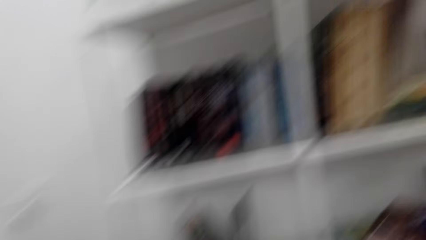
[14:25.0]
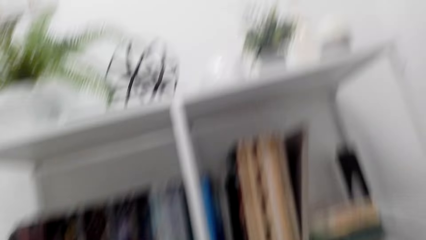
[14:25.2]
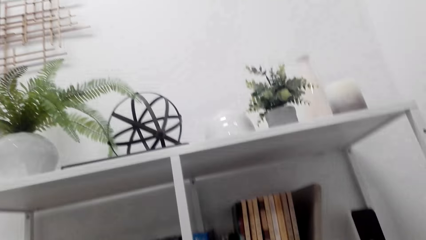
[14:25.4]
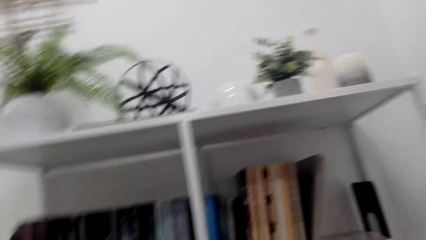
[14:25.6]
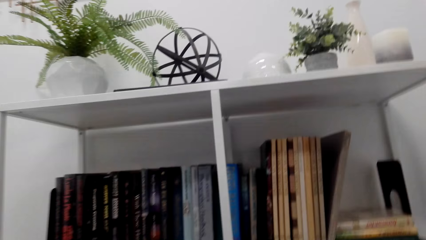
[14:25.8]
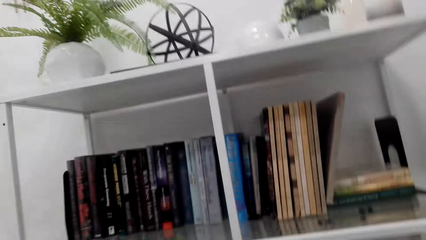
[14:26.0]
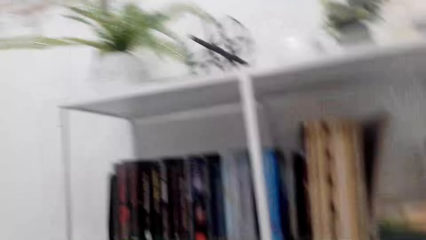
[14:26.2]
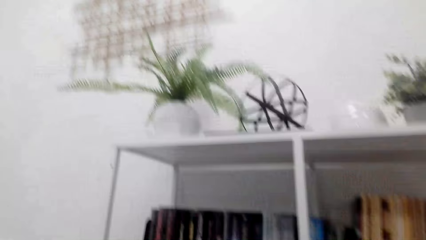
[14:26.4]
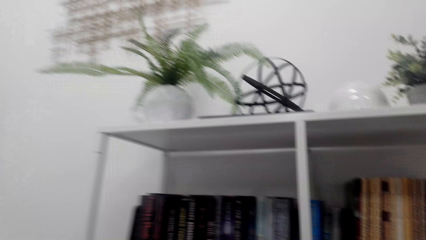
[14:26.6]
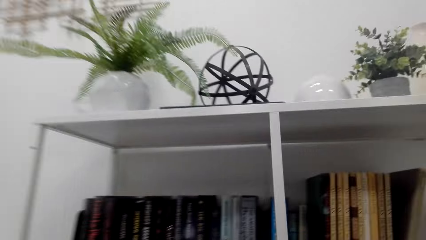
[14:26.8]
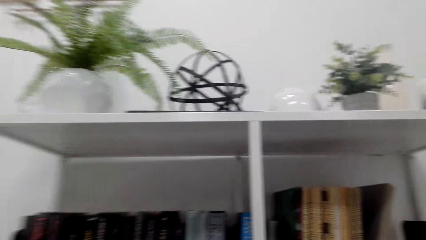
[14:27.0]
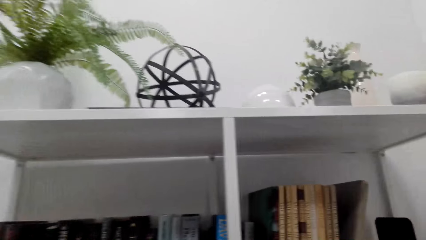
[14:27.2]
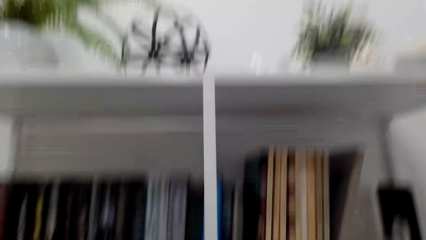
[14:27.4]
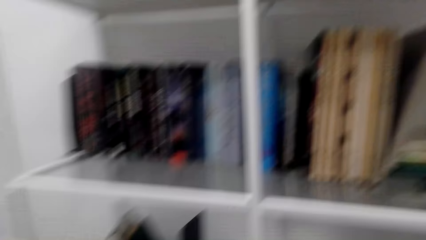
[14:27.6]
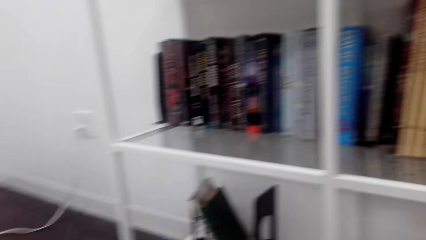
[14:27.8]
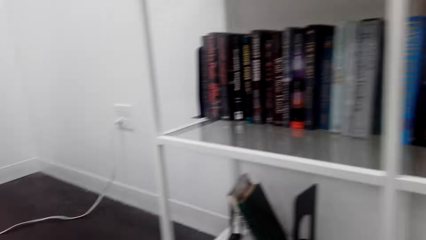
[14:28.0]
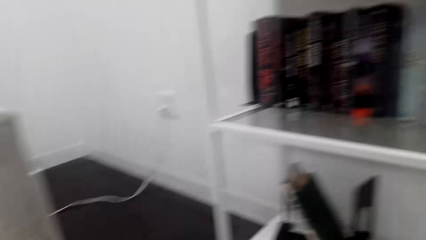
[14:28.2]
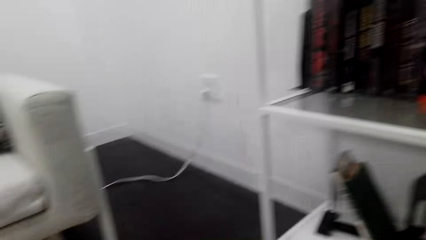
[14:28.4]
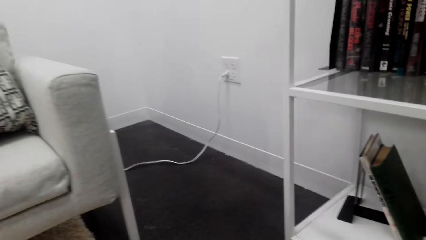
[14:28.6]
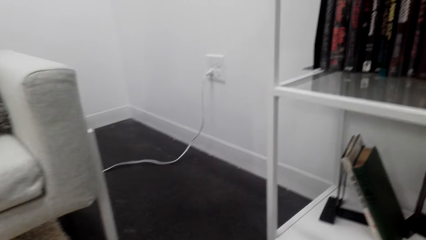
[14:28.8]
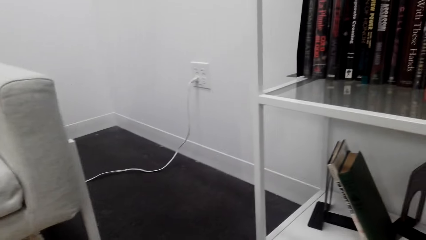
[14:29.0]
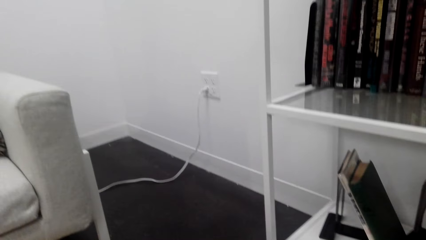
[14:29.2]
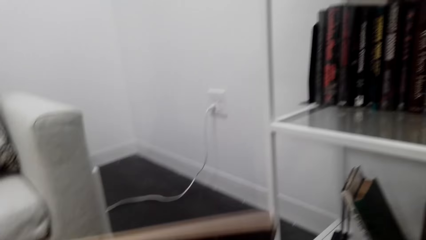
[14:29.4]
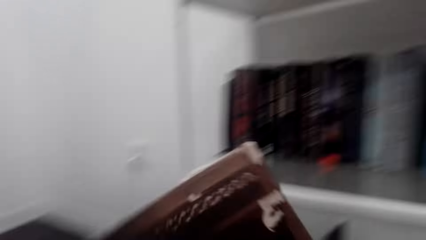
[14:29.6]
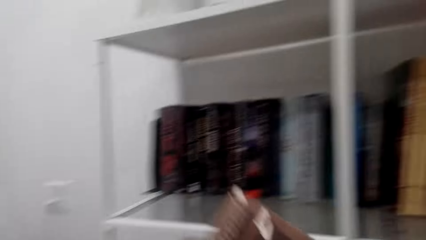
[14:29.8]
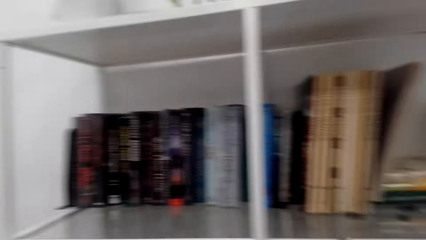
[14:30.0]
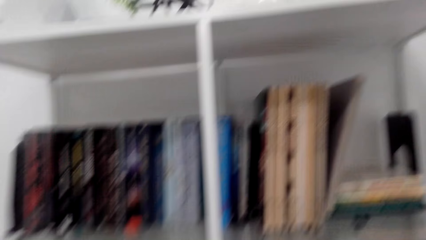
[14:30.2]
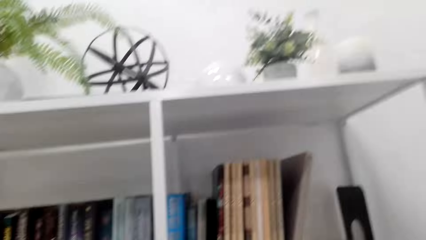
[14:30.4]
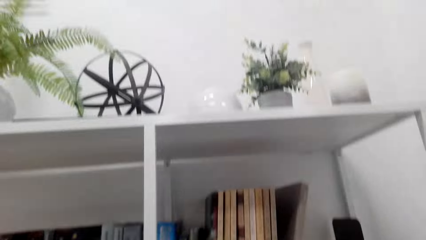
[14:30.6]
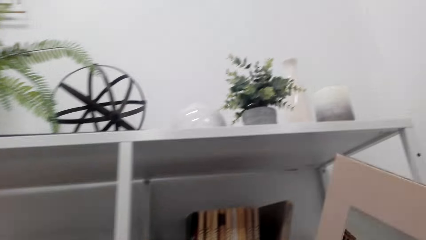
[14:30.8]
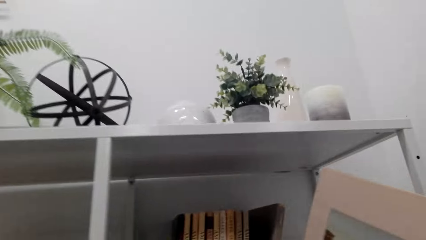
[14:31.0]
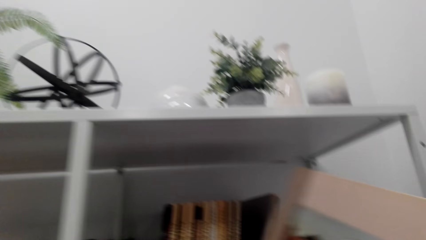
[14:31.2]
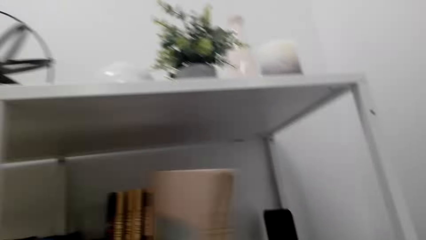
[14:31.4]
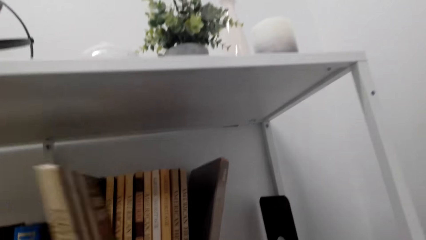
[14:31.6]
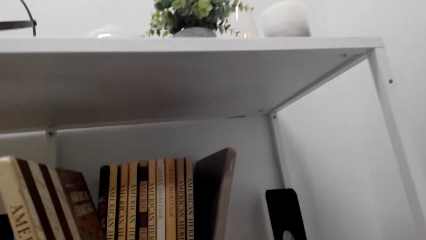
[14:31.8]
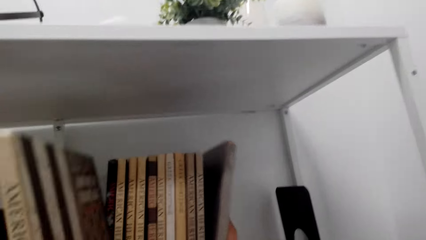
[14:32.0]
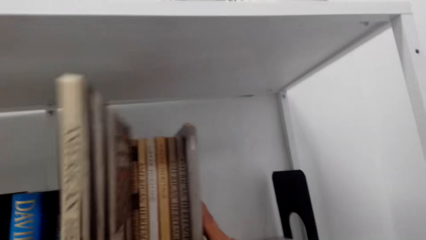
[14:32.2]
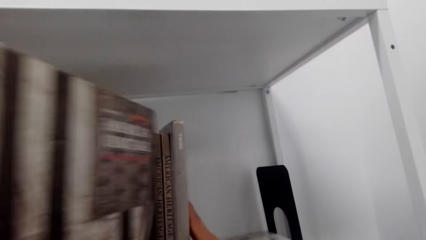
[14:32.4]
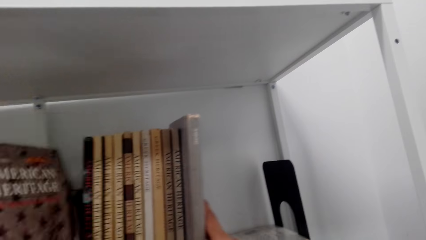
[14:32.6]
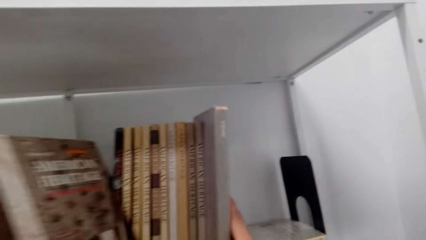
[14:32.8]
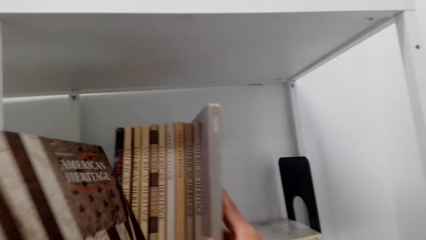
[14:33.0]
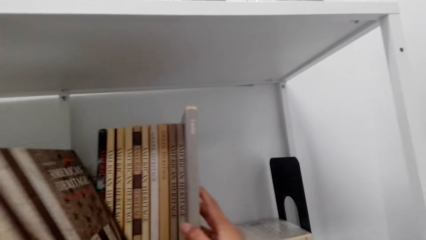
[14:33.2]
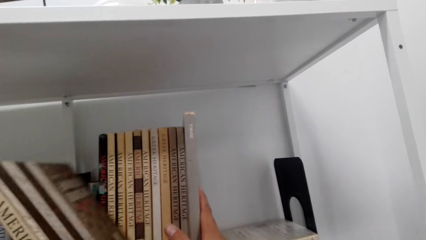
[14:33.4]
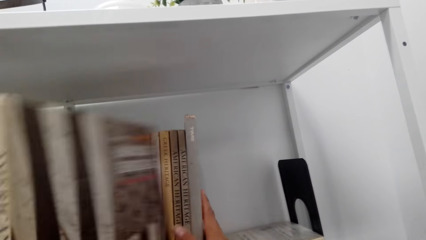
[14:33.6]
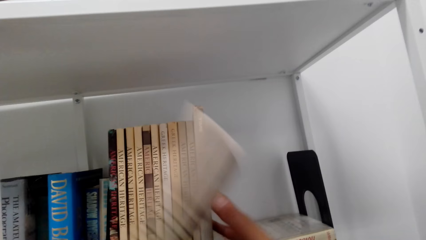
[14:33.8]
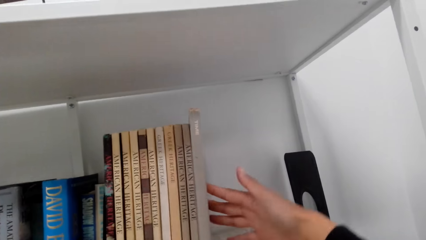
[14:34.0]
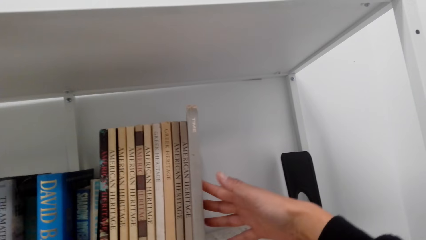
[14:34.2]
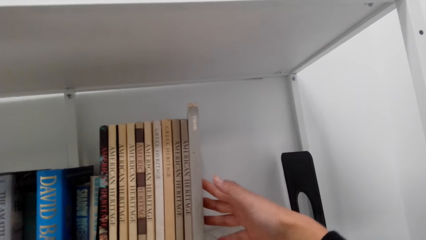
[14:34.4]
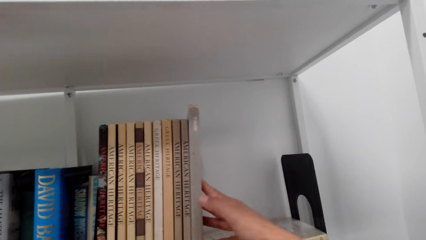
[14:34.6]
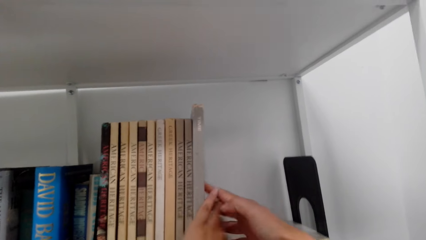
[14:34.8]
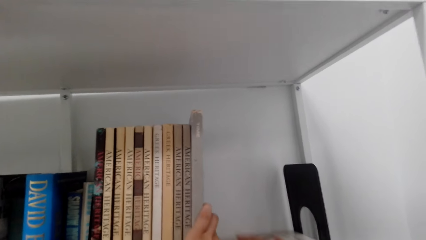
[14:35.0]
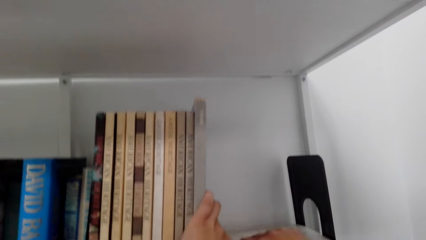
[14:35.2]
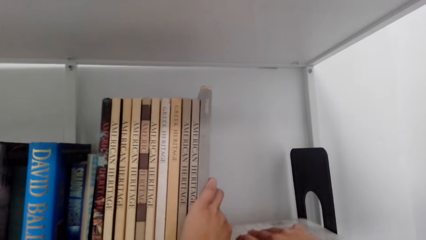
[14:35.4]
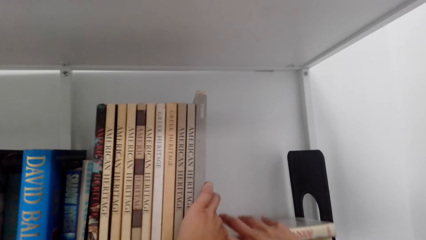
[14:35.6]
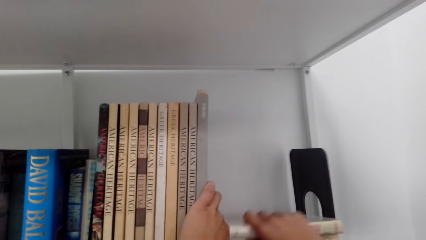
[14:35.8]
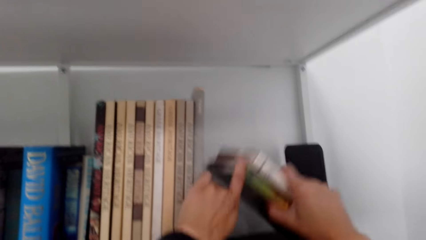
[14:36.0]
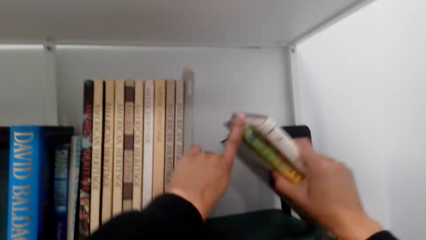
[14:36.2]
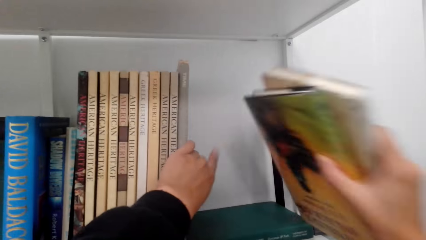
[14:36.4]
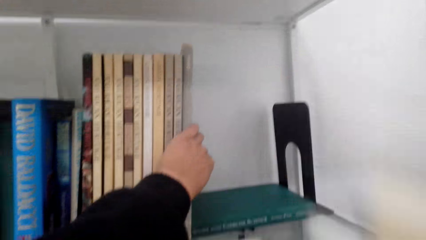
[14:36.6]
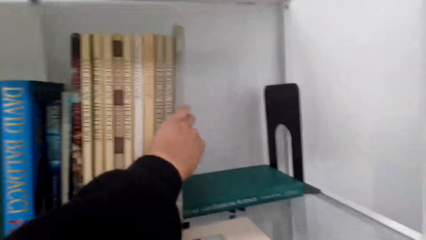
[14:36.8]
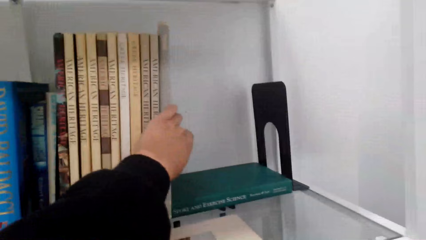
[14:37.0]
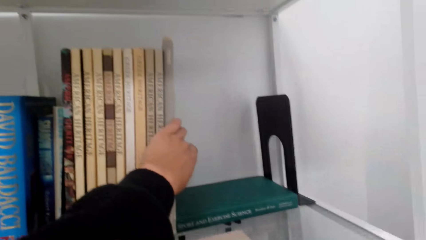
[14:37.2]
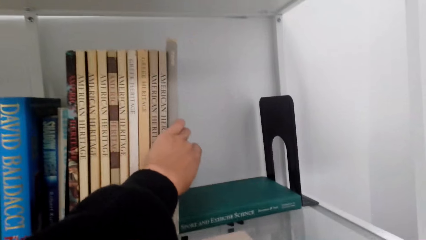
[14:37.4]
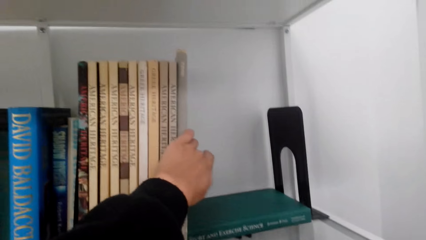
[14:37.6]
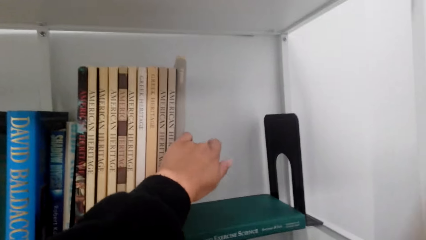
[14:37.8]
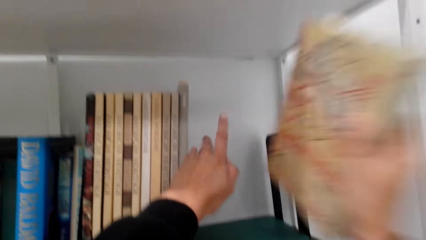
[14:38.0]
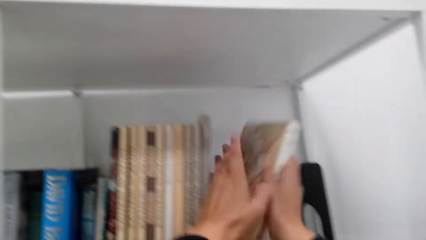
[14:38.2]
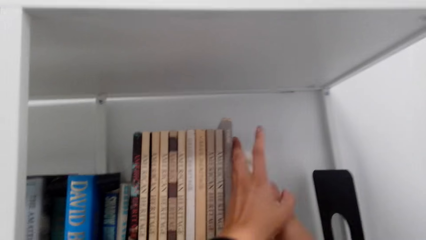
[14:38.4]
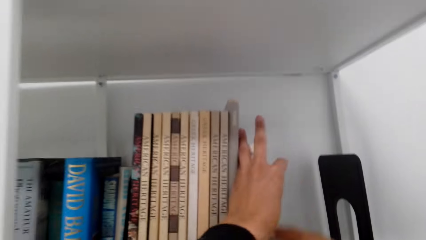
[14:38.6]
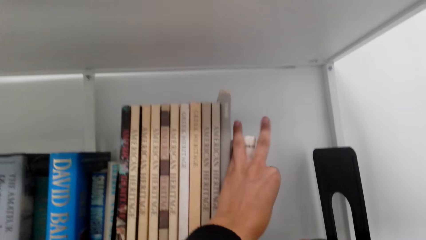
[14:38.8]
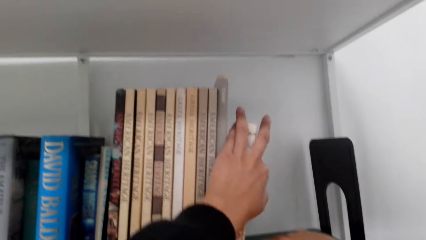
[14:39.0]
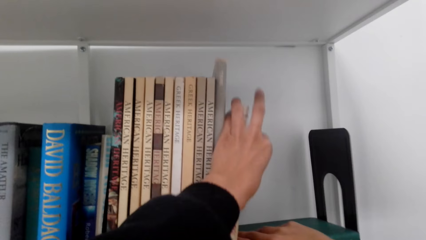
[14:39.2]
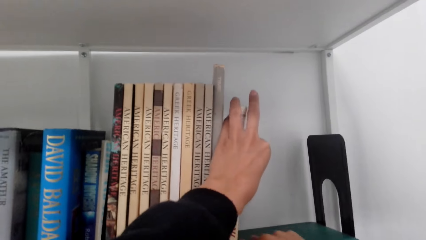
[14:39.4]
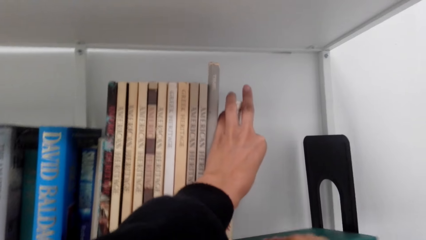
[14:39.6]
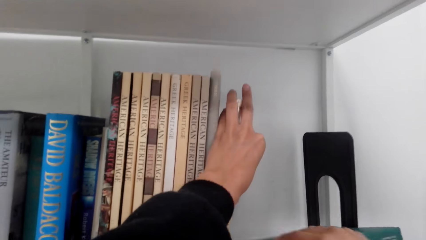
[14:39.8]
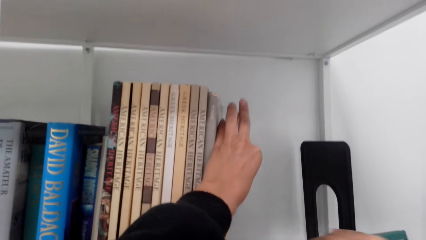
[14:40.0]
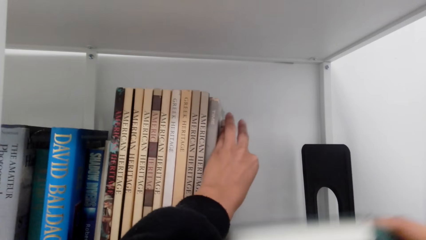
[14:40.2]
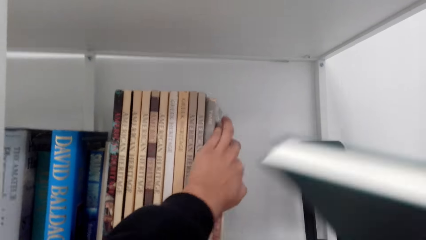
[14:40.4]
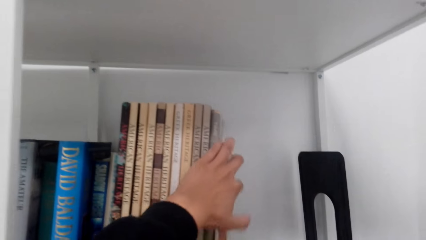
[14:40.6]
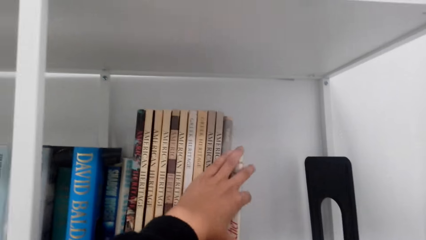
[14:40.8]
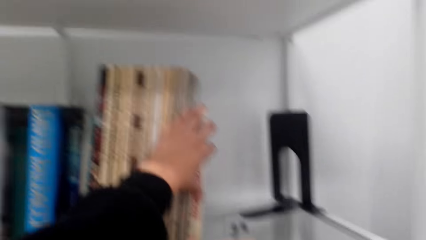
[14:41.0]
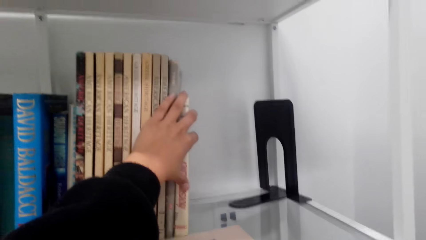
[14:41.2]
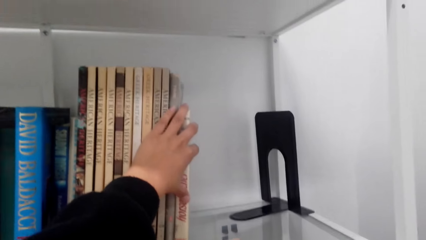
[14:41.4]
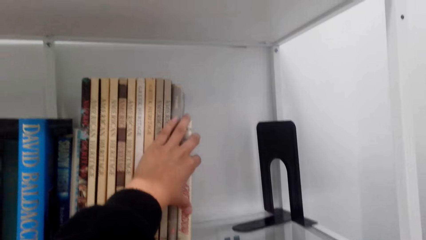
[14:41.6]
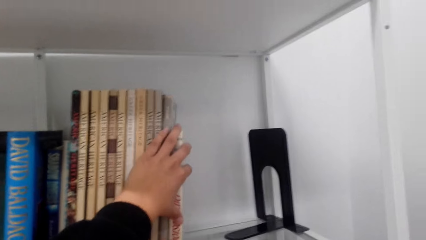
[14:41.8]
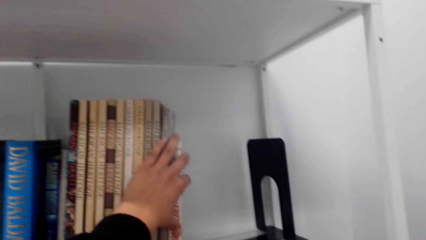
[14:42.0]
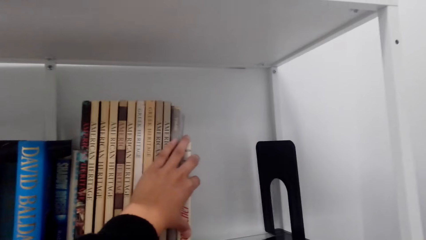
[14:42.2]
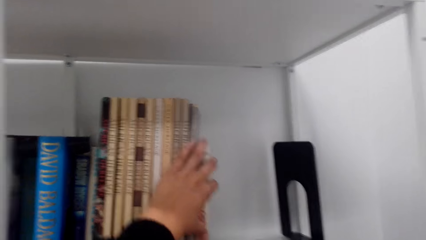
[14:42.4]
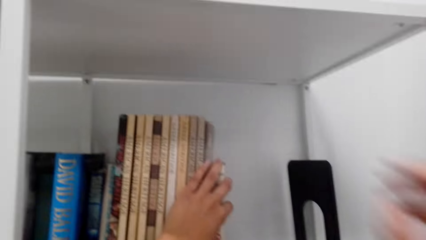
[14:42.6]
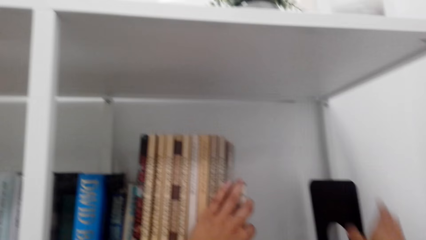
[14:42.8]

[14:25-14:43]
The camera wearer holds a book. They put the book on the shelf. They remove the books on the shelf. They hold the books with the left hand. They put the books on the shelf. They remove a book on the shelf. They move the stand. They hold the books with the left hand.
